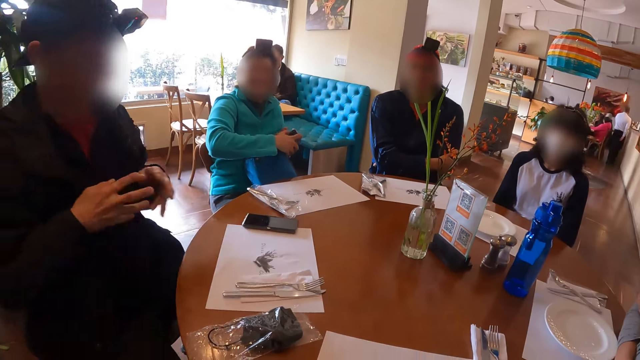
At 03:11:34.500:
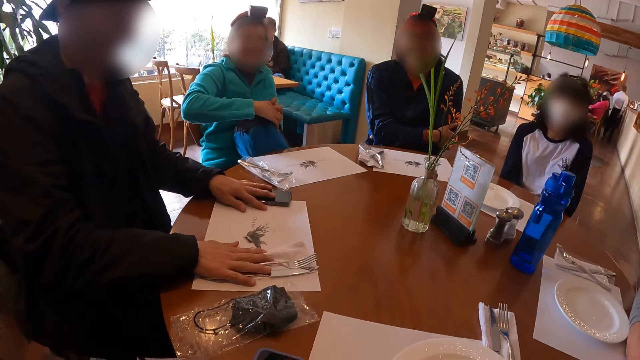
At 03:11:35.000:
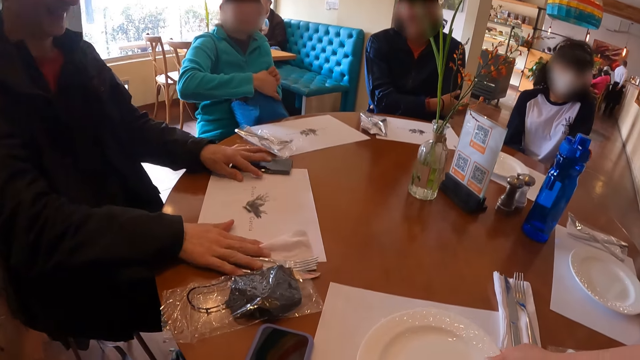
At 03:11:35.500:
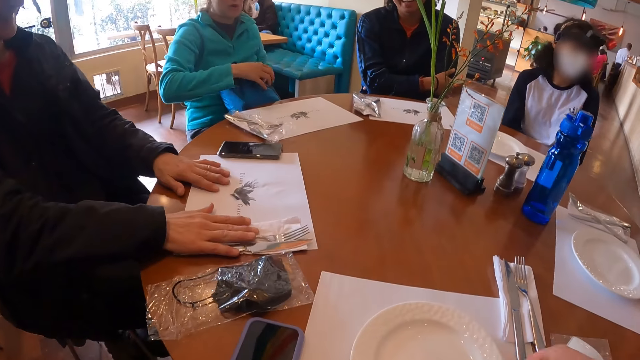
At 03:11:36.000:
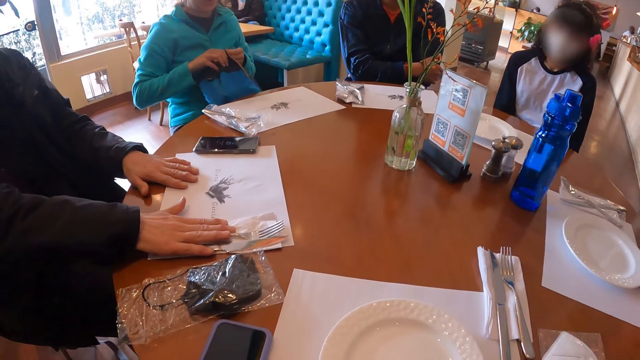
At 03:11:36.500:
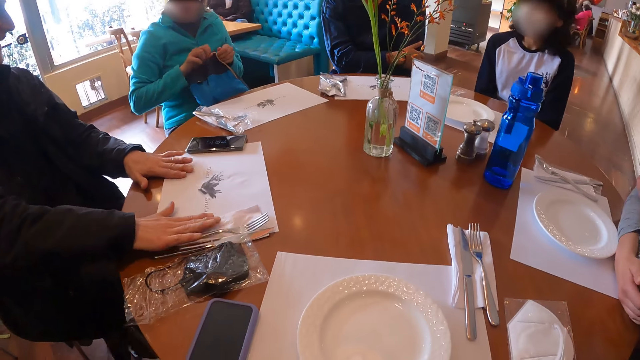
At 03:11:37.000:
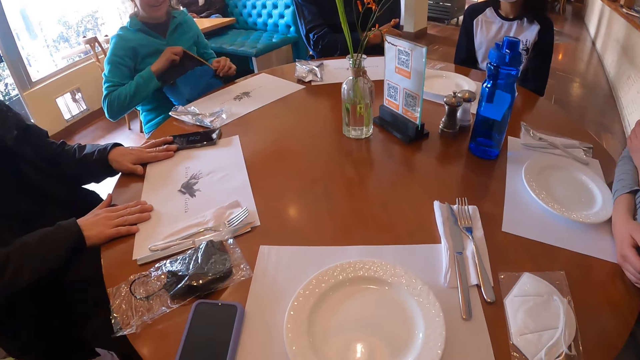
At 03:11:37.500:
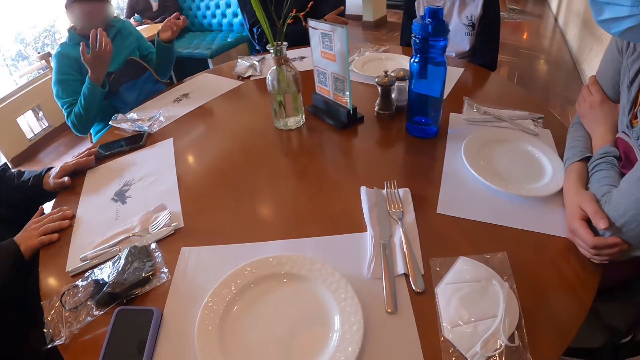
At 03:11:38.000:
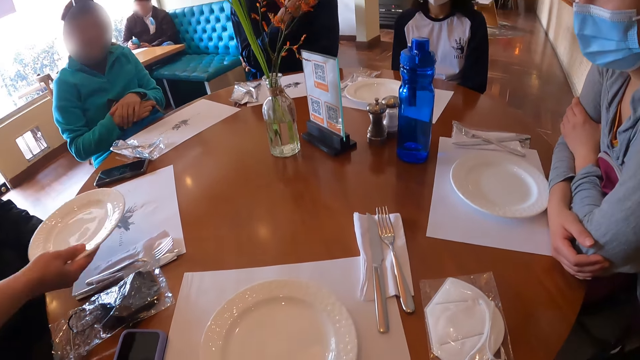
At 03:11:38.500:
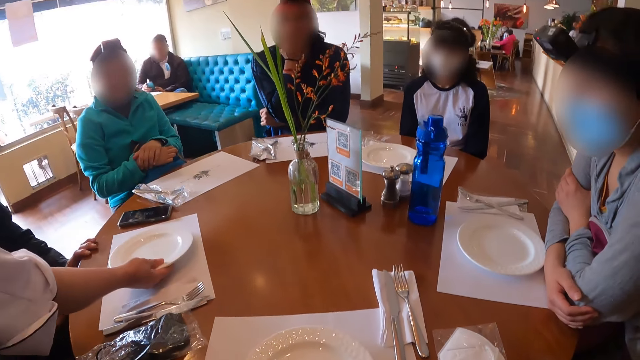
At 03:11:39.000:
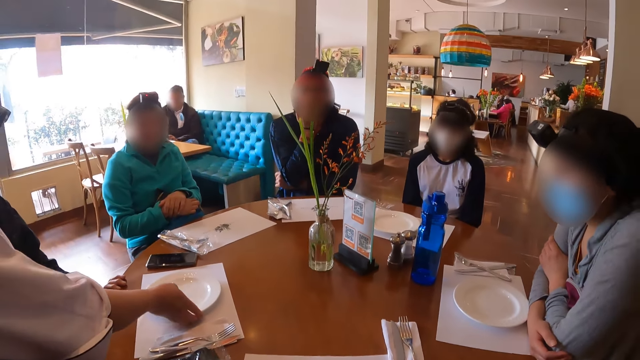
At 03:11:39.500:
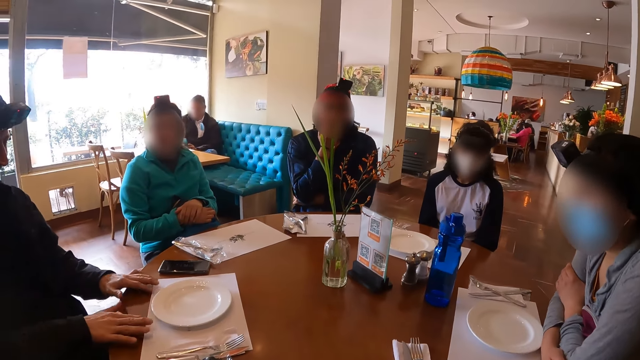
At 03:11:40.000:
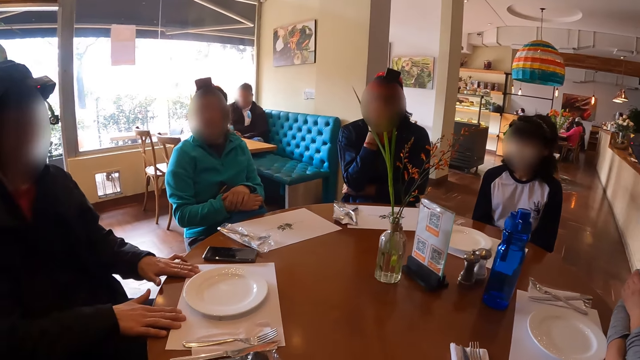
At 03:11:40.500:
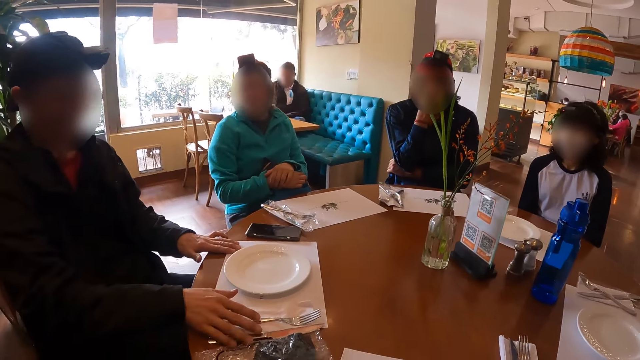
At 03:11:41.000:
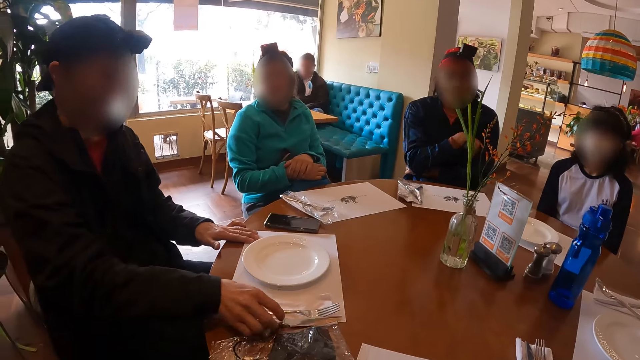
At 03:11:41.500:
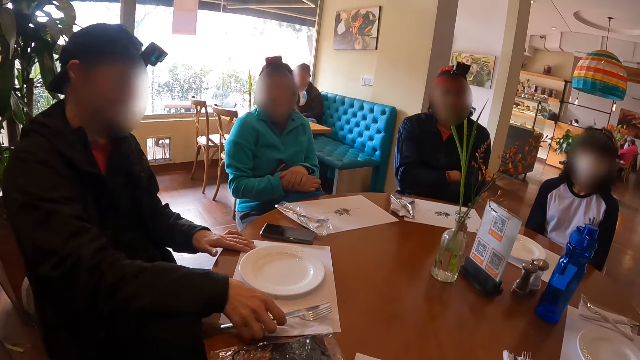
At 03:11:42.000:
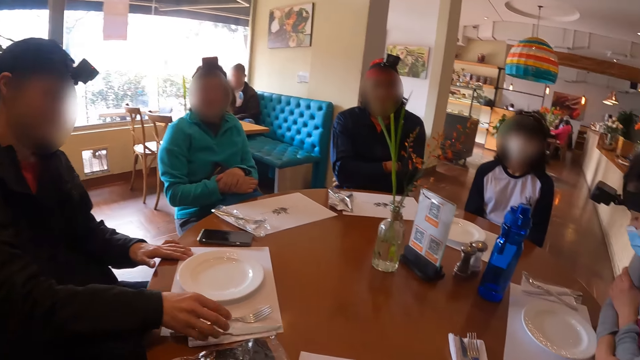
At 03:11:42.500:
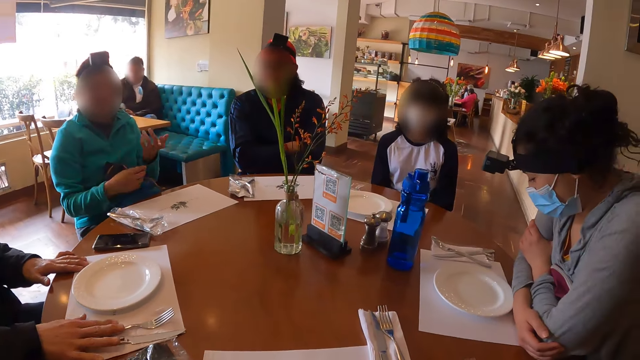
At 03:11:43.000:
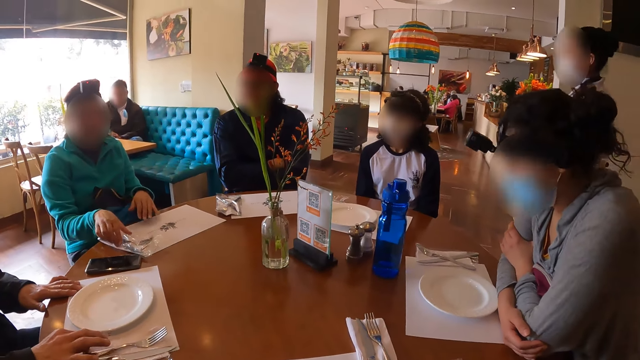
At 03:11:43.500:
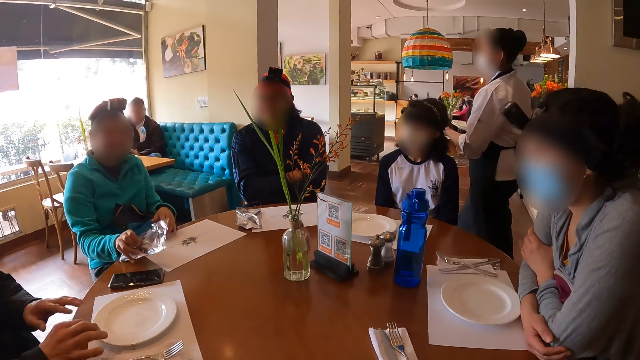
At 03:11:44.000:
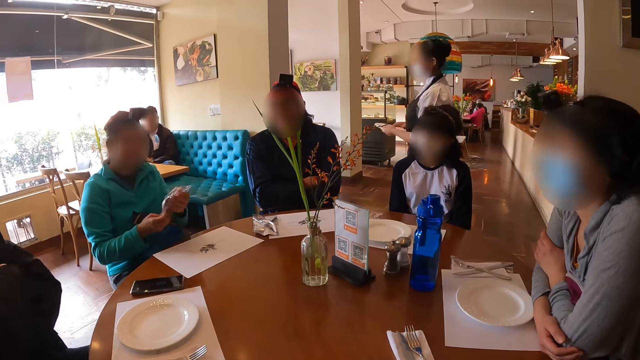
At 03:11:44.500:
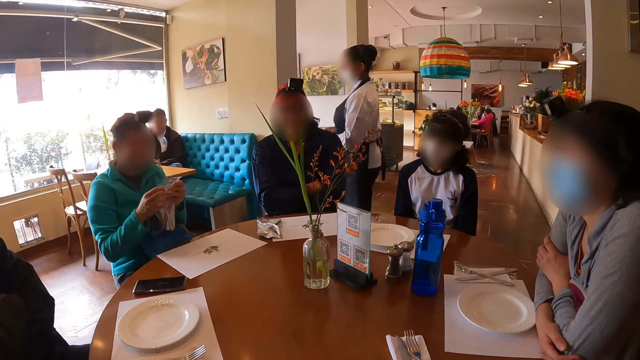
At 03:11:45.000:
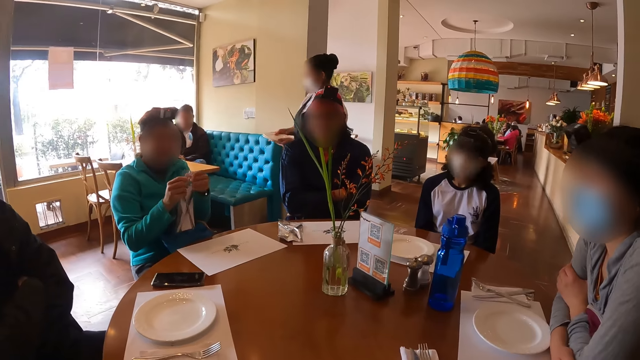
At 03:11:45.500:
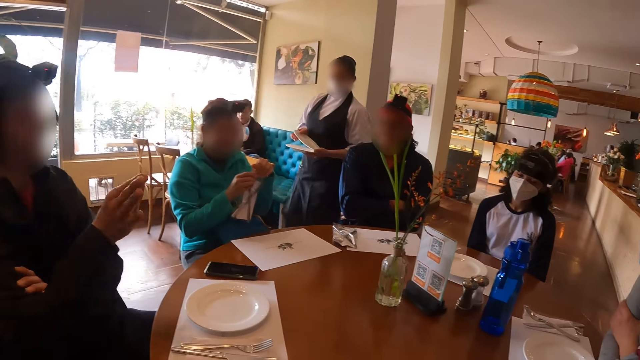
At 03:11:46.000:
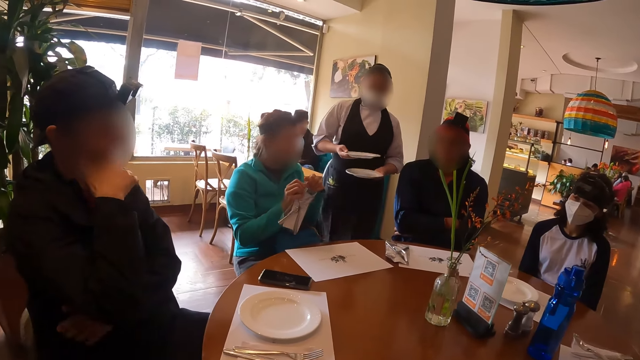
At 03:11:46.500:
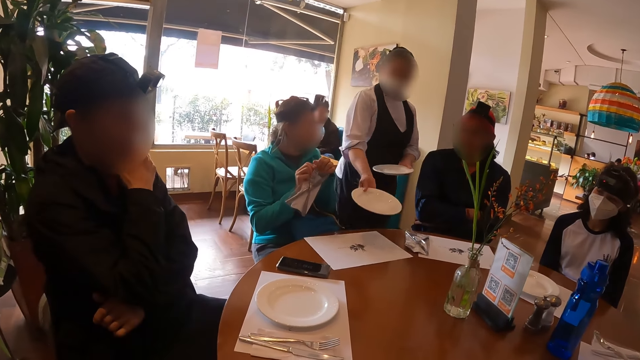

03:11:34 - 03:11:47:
The man puts the phone inside the bag on his lap with his right hand. Another man places his left hand on a phone on the table and adjusts the fork and the knife on the napkin on the table mat on the table with his right hand. The woman places a plate on the table mat on the table in front of the camera wearer with her right hand. The first man holds the bag on his lap with his right hand and zips the bag on his lap with his left hand. The other man adjusts the phone on the table with his right hand. The first man touches the bag on his lap with both hands. The woman places a plate on the table mat on the table in front of the other man with her right hand. The other man adjusts the table mat on the table with both hands and adjusts the fork and the knife on the napkin on the table mat on the table with his right hand. The first man picks up a fork, a knife and a napkin in a plastic wrapper from the table mat on the table with his right hand. He adjusts the plastic wrapper in both hands. The woman picks a plate from the stack of plates in her left hand with her right hand.

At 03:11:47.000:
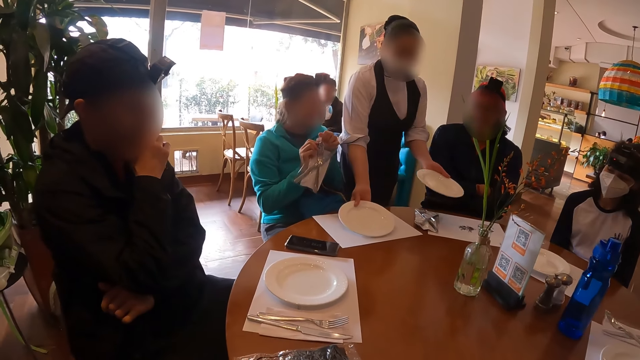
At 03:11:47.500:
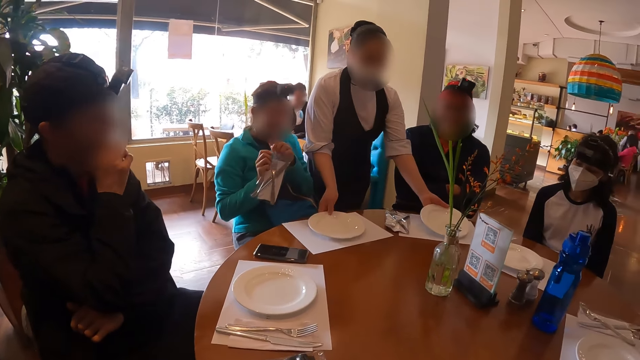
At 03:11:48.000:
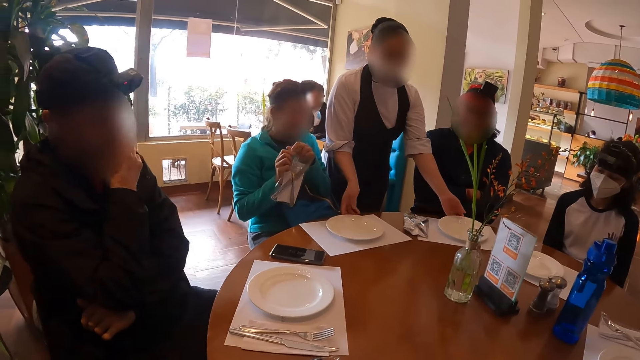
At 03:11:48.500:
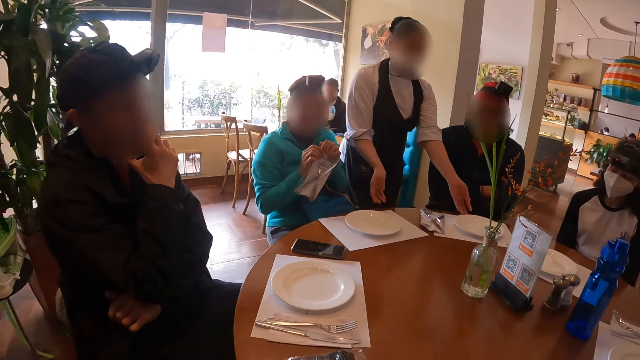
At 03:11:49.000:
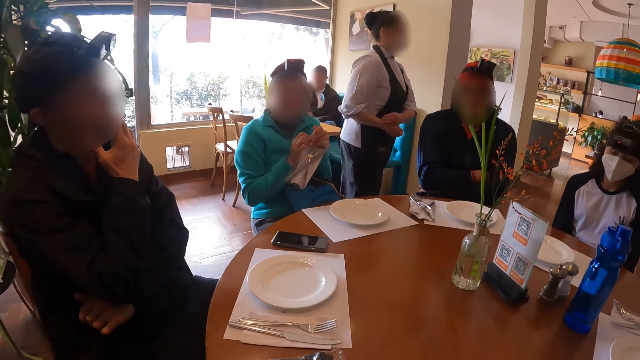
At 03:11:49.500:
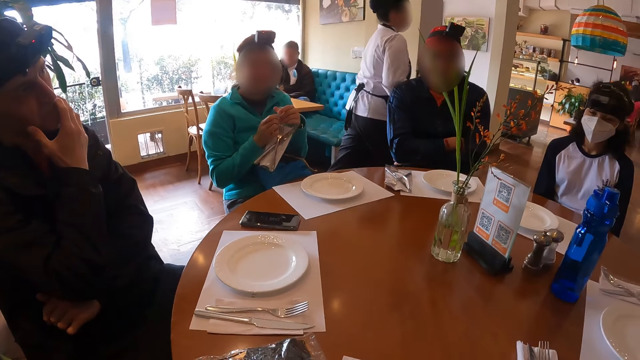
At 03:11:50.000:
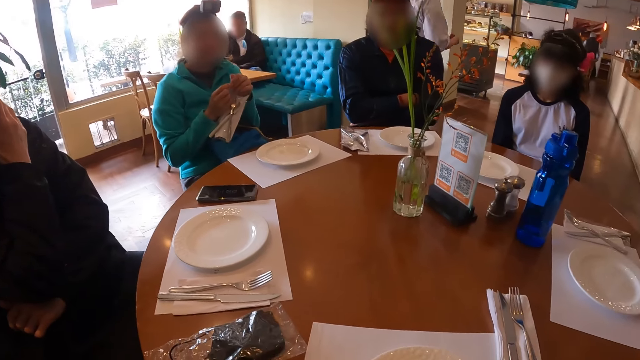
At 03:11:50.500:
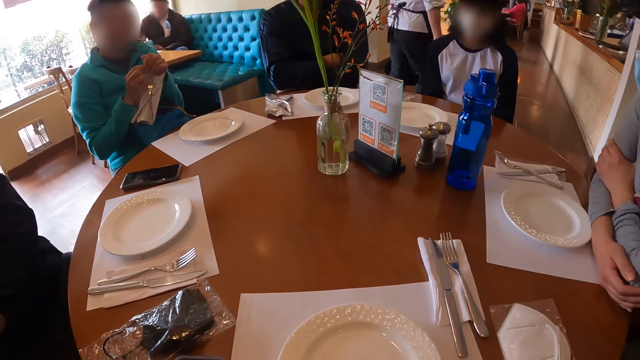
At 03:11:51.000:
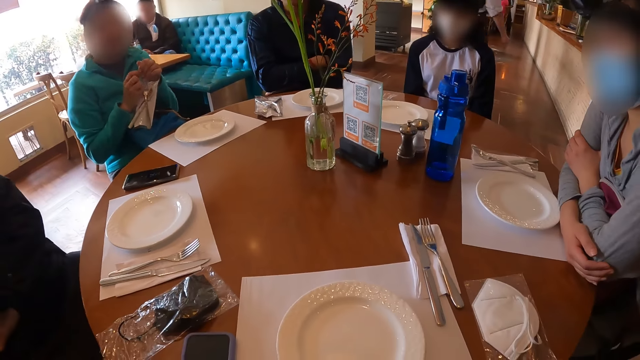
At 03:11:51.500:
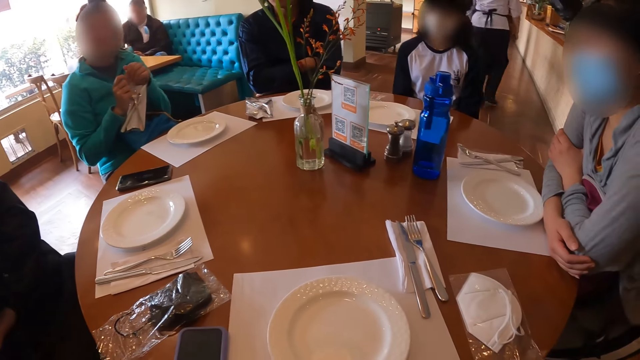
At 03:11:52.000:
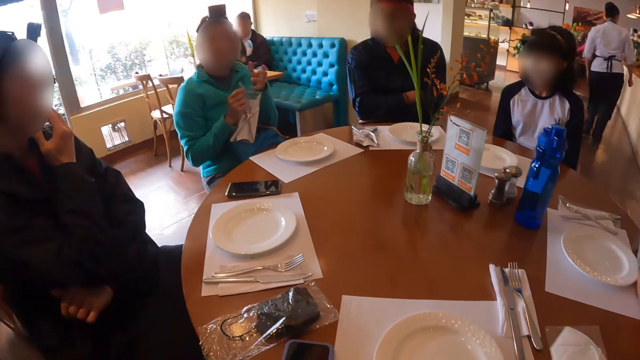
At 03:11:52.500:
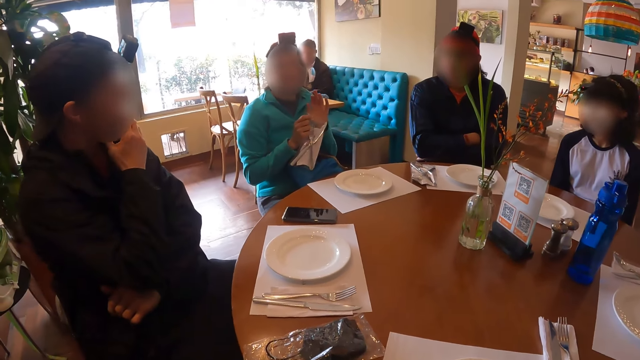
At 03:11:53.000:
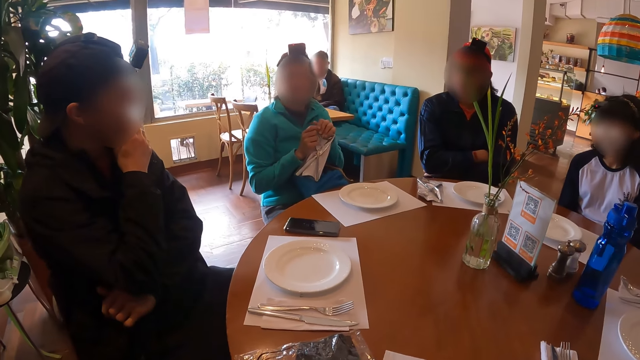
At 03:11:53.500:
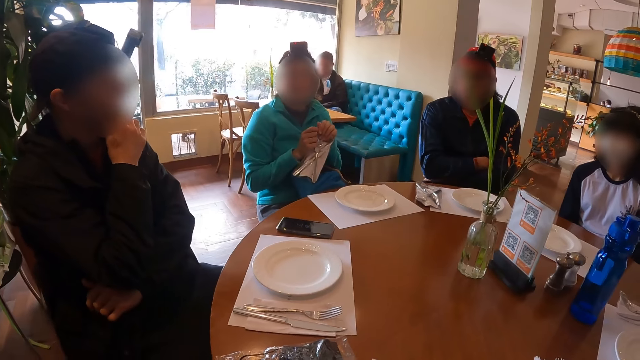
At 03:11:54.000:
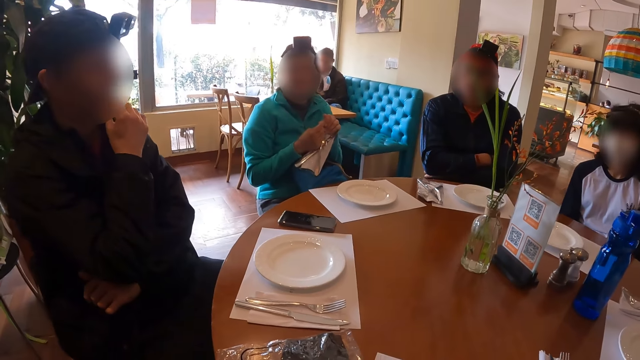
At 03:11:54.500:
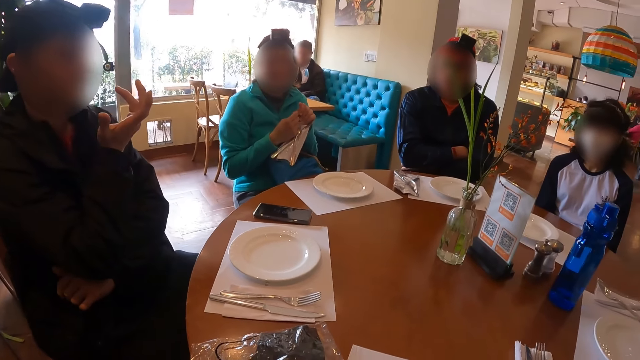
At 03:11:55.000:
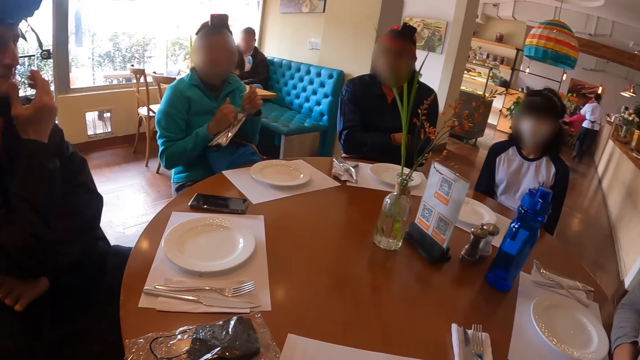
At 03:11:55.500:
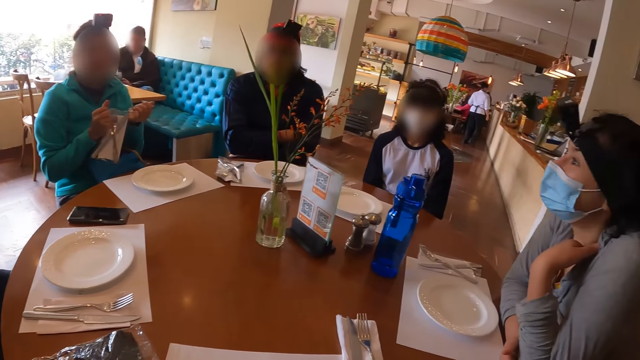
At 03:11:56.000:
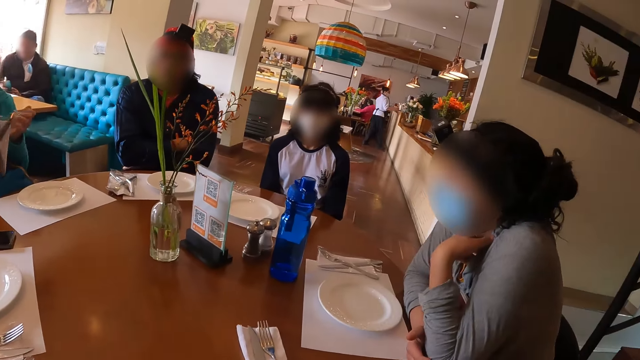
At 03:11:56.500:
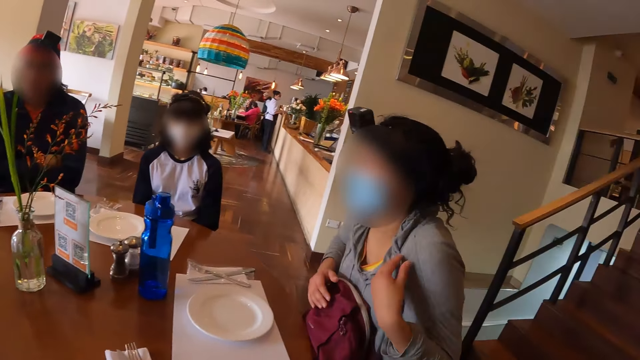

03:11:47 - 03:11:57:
The woman places the plate on the table mat on the table in front of the man with her right hand. She places the plate in her left hand on a table mat on the table in front of another man. The camera wearer looks around the room. The woman walks from the dining area through the reception area into the kitchen. The first man tears the plastic wrapper with both hands. Another woman adjusts the bag on her lap with her right hand.
